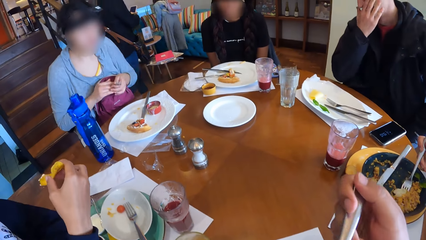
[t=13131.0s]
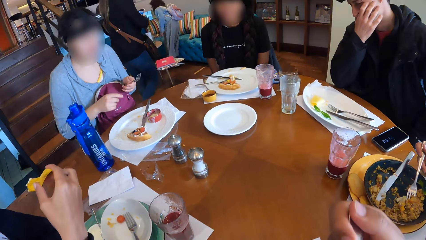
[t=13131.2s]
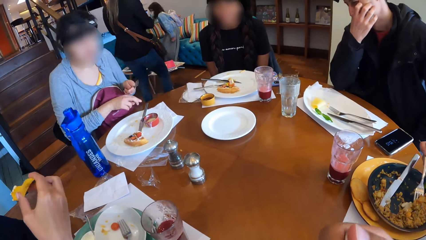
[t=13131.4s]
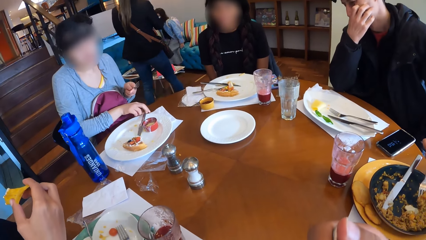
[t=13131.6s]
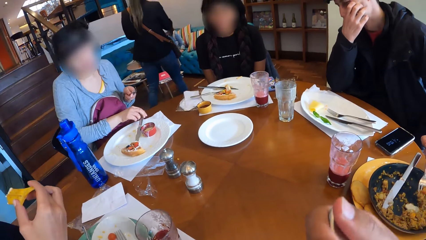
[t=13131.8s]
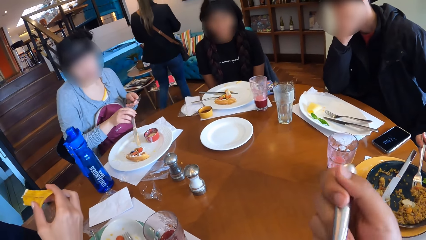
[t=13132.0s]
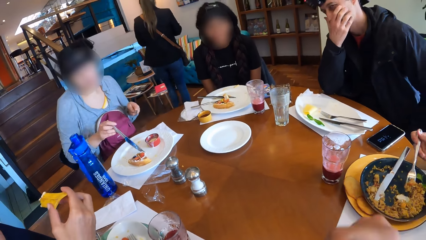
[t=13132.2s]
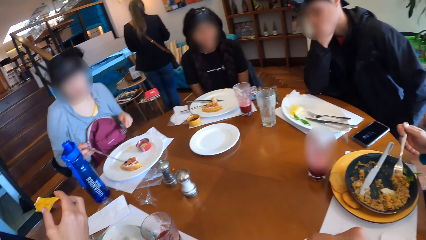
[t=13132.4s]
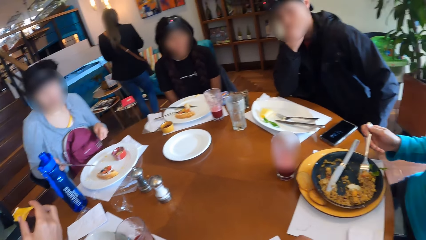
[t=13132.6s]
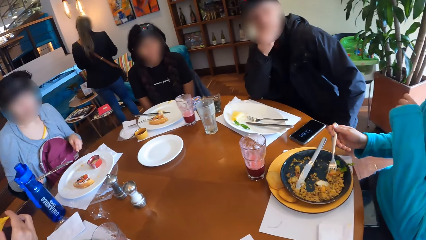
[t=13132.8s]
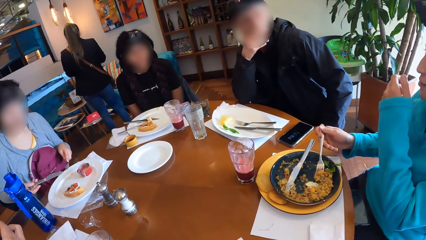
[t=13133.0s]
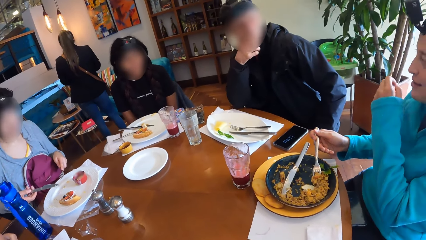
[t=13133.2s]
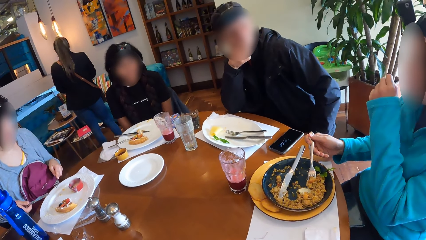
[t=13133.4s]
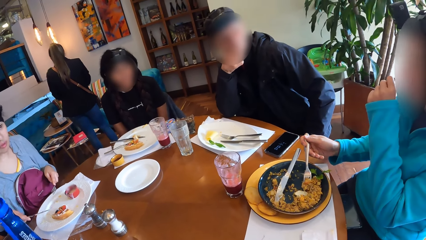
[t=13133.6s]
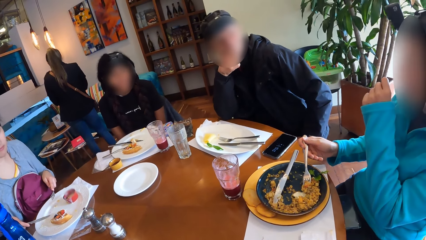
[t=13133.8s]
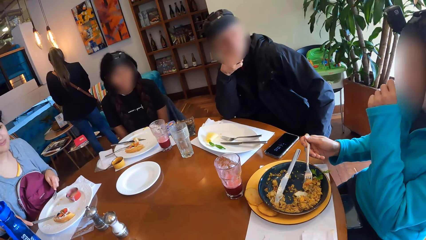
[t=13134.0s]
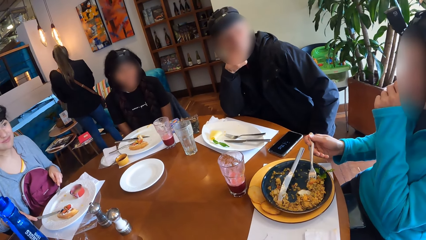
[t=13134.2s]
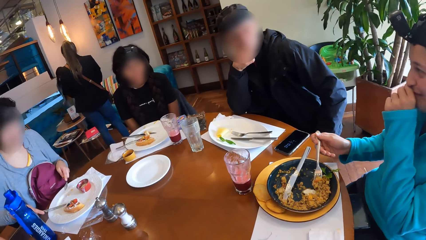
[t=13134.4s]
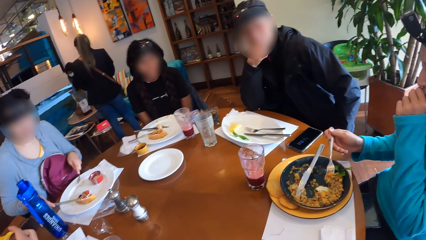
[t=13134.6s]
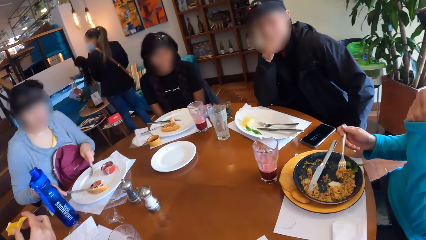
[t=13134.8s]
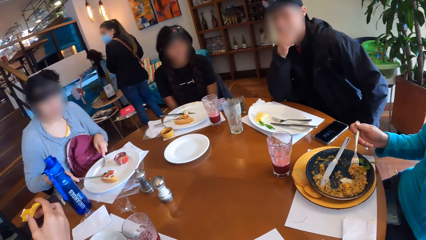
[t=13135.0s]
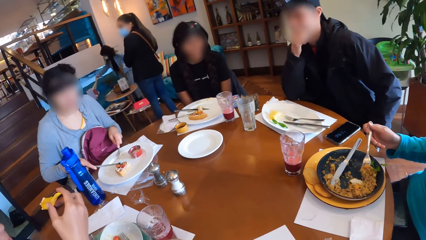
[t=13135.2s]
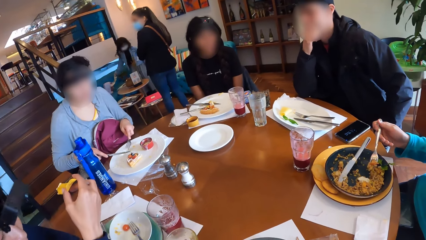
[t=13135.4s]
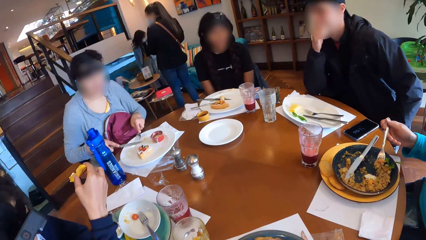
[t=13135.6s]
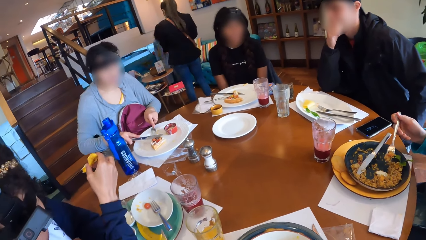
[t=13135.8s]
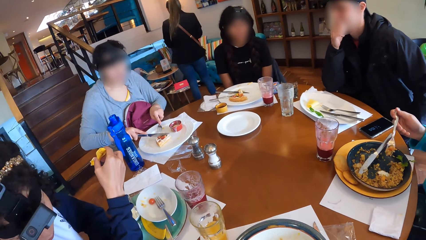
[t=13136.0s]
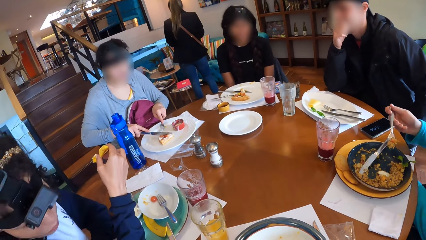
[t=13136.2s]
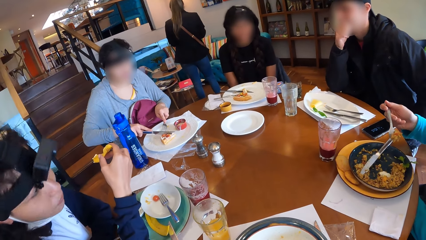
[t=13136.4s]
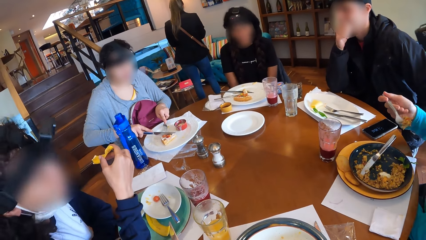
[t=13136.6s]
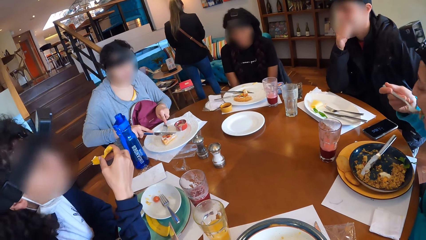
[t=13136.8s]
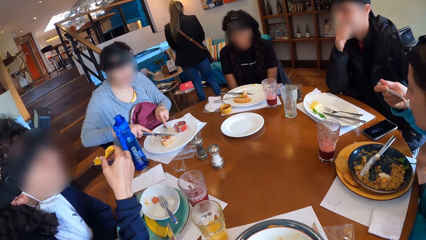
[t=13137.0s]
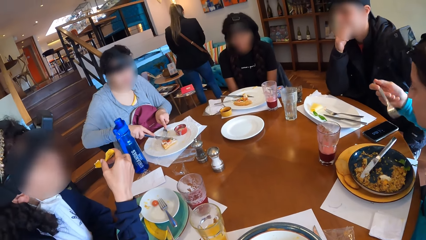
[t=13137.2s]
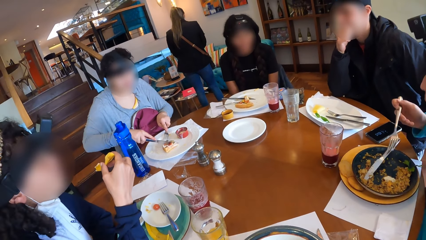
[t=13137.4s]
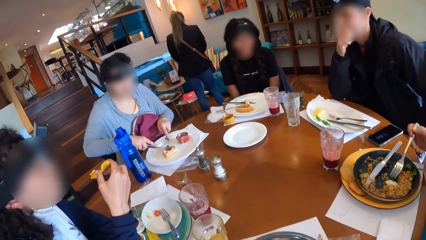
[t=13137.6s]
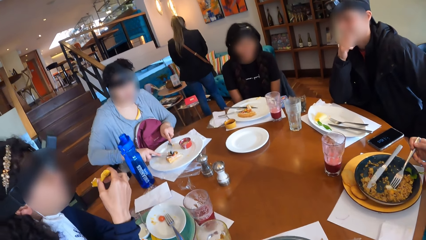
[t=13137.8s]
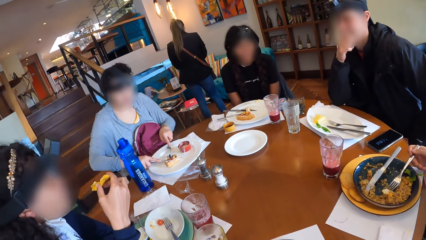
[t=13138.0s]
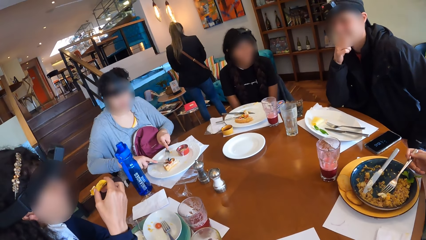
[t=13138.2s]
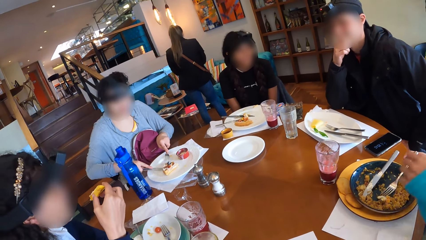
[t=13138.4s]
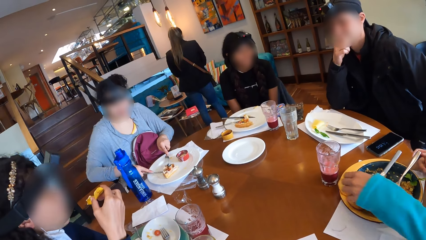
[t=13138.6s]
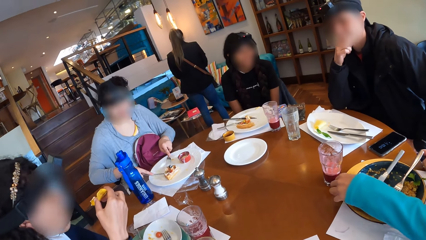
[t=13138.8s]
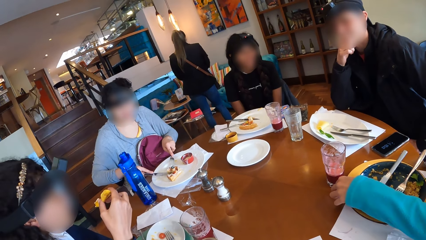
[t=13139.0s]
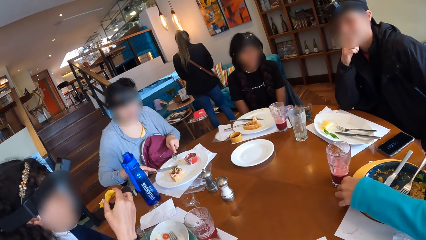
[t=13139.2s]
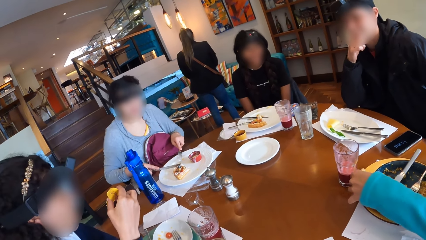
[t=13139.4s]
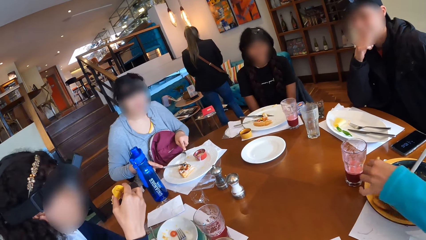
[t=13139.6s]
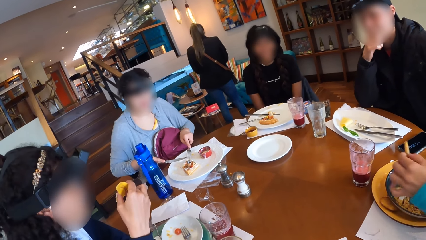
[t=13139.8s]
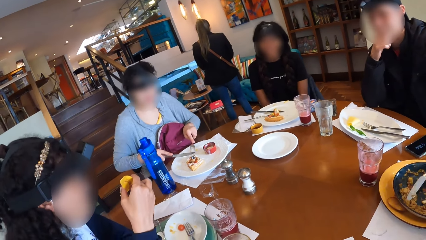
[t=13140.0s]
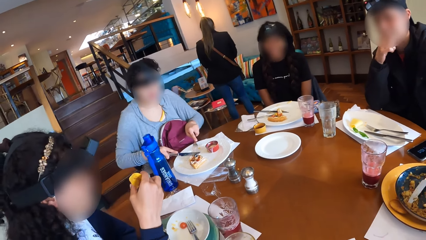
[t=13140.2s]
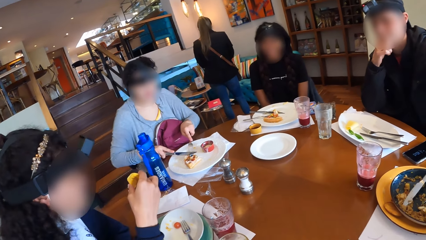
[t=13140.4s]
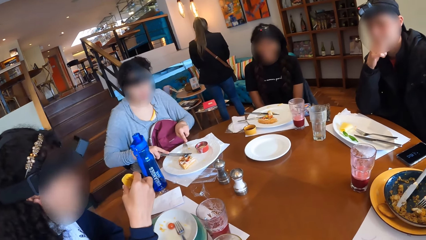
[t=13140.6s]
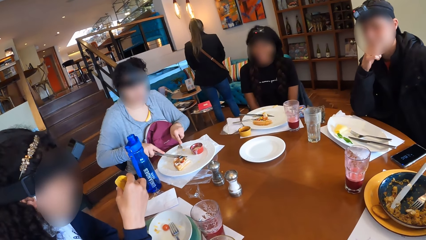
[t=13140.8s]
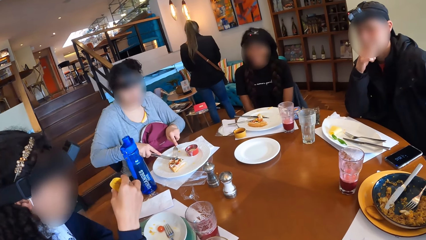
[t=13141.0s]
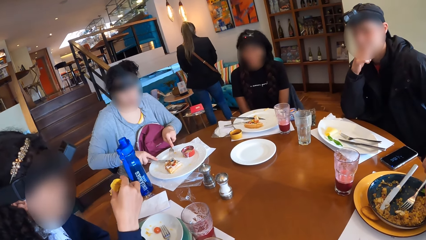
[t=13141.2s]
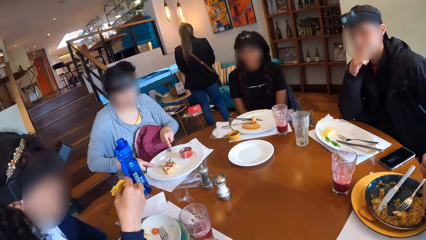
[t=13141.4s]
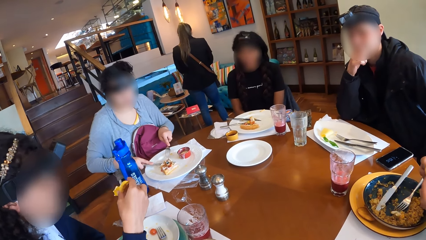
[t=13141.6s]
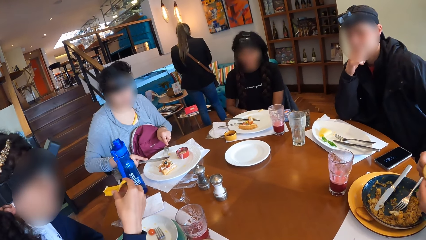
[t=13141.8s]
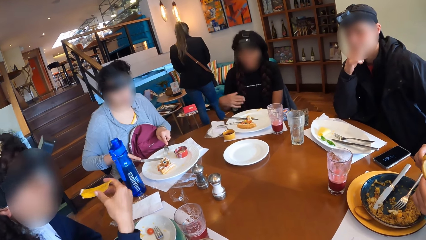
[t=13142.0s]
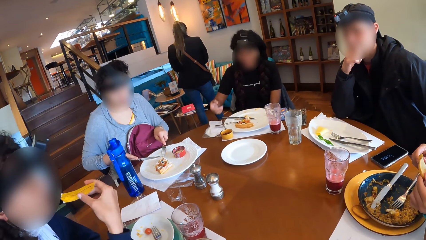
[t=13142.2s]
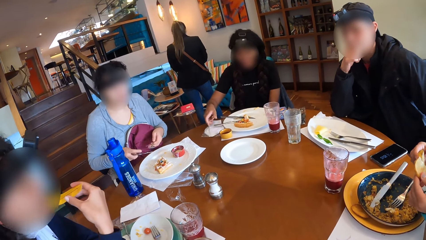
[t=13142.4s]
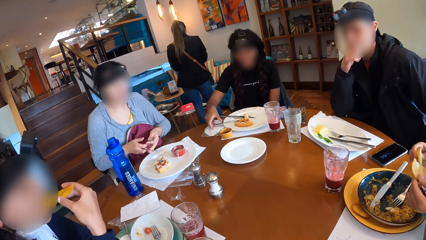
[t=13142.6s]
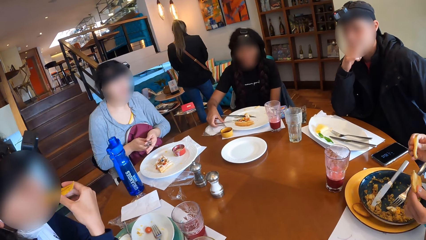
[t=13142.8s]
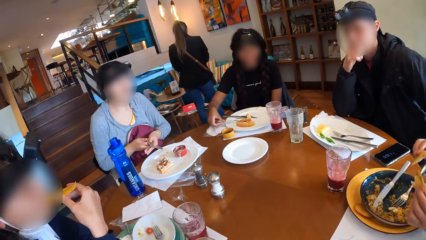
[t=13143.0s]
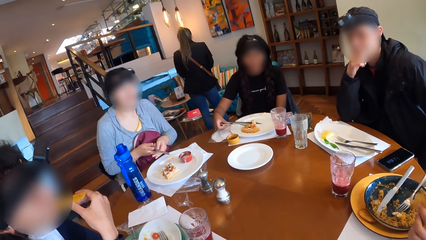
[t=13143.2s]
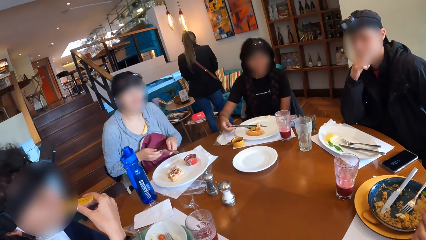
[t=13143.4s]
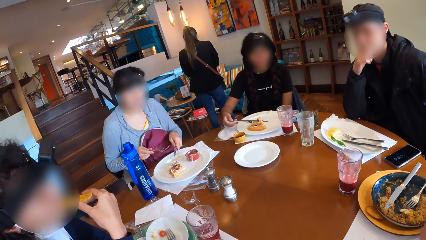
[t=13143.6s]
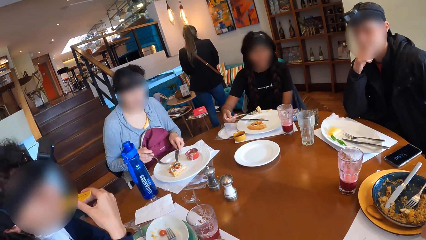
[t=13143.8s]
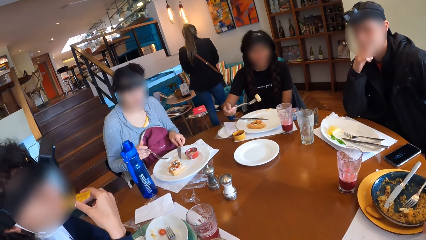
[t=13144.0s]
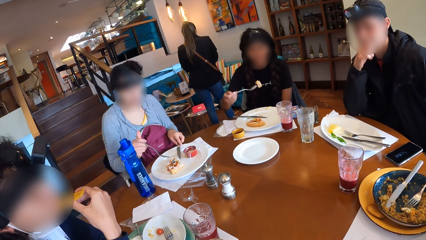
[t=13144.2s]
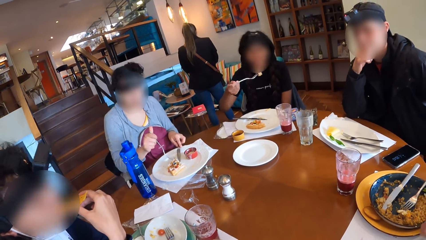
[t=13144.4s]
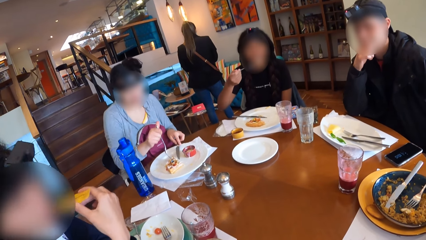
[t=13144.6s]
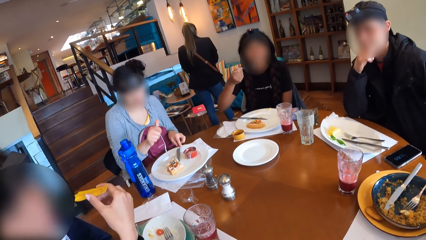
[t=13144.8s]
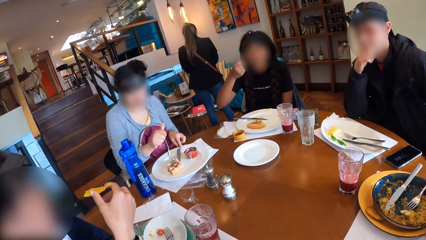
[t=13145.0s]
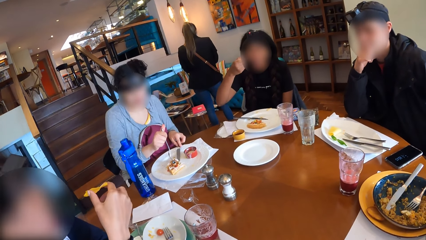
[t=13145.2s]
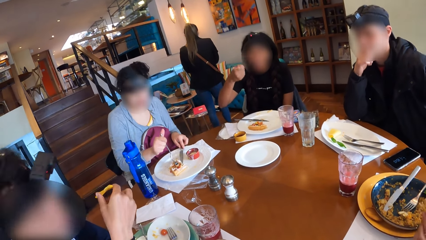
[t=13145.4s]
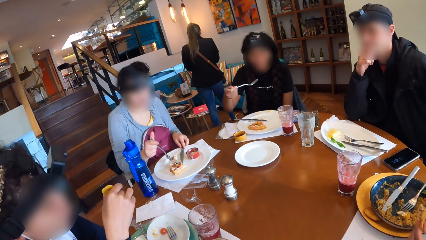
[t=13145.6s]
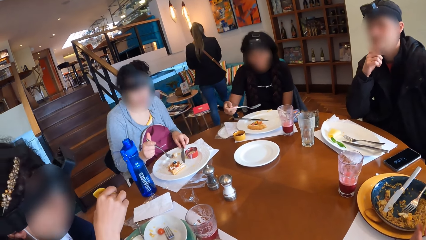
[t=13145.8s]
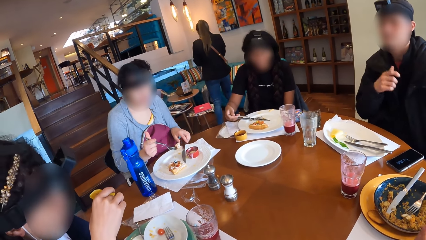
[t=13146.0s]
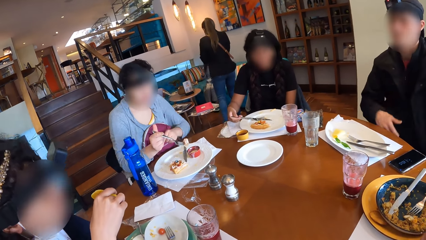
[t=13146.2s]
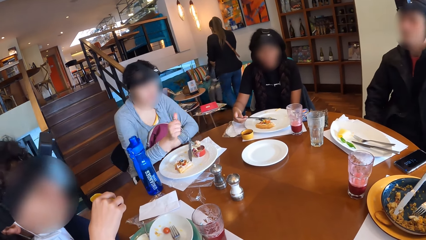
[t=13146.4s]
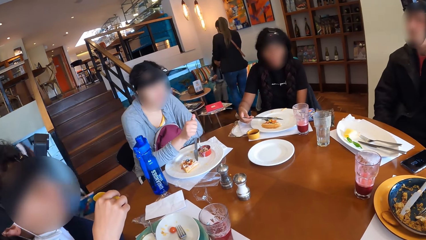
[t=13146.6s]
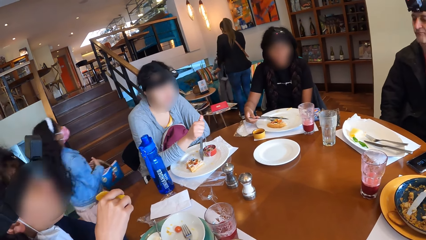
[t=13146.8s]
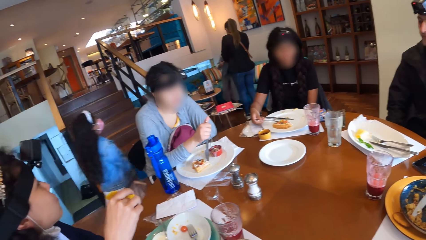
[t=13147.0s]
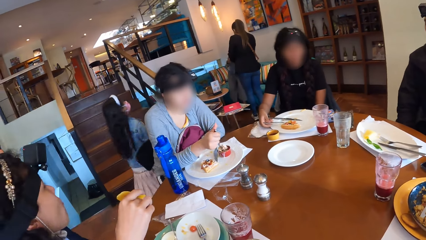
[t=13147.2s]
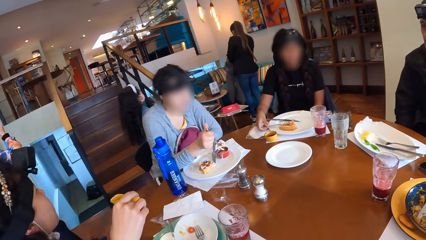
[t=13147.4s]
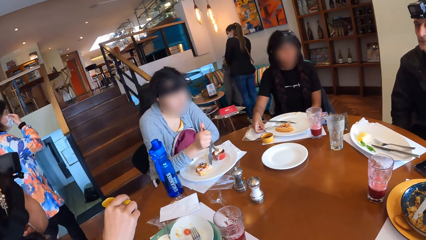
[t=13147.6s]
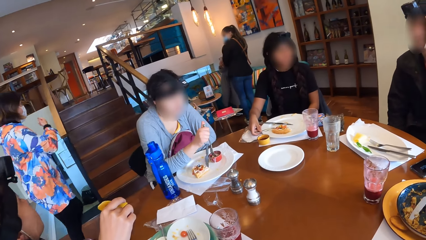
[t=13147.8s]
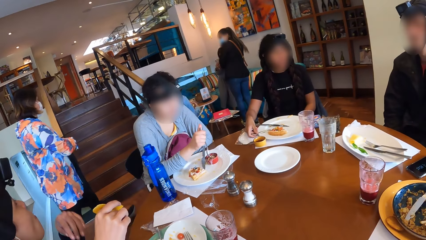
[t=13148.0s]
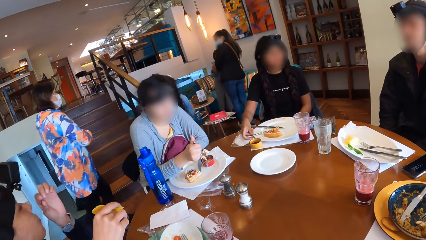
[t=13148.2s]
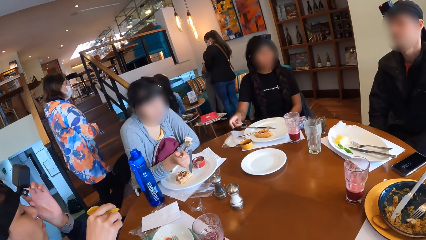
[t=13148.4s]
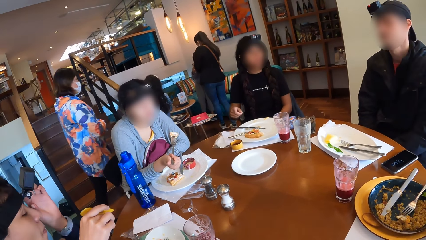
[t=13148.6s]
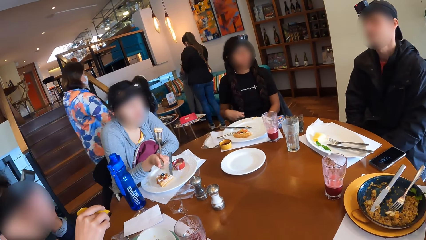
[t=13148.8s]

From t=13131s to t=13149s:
The camera wearer eats from the fork in his right hand. The first woman picks some porridge from the plate with the fork in her right hand. The third woman transfers the fork in her right hand to her left hand. The man places his right elbow on the table. The third woman picks up the knife on the plate on the table with her right hand. The camera wearer looks around. The third woman moves the waffles on the plate with the knife in her right hand and cuts the waffles on the plate with the knife in her right hand. The first woman eats from the fork in her right hand, places the fork on the plate with her right hand, and picks a potato slice from the plate on the table with her left hand. The first woman cuts the potato plate with both hands. The third woman interchanges the knife in her right hand and the fork in her left hand. A fourth woman picks up the fork from the plate with her right hand. The second woman eats from the slice of chips in her right hand. The third woman places the knife on the table with her left hand. The fourth woman eats from the fork in her right hand. The third woman picks some waffles from the plate with the fork in her right hand. The man removes his right hand from the table. The third woman dips the waffles into the dipping sauce with the fork in her right hand. The fourth woman places the fork on the plate with her right hand.
